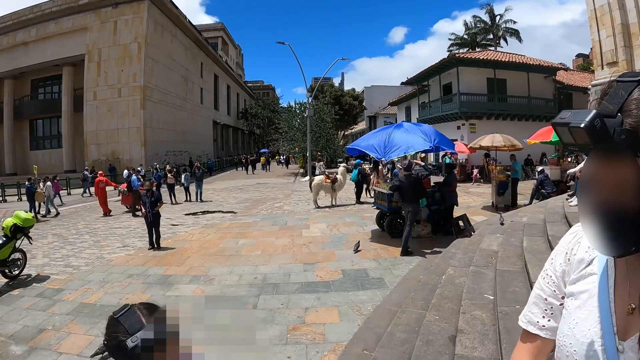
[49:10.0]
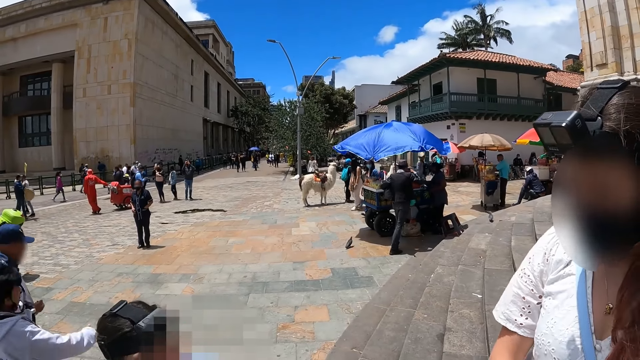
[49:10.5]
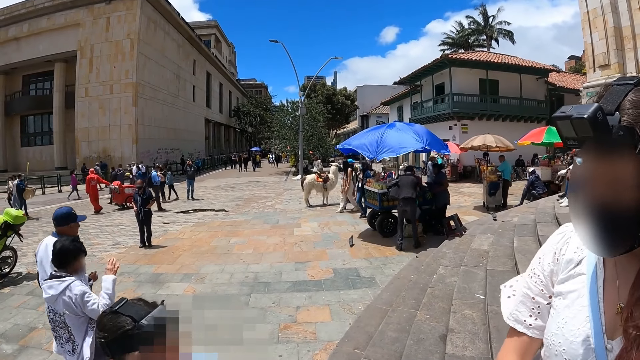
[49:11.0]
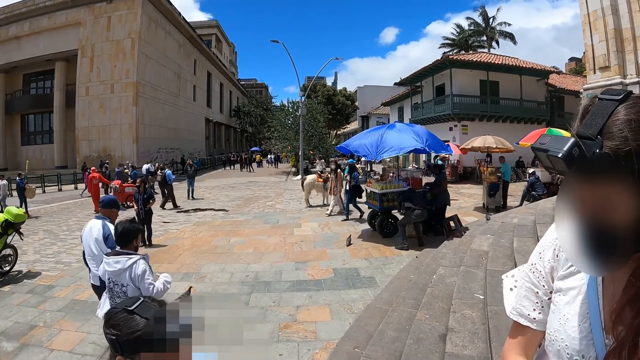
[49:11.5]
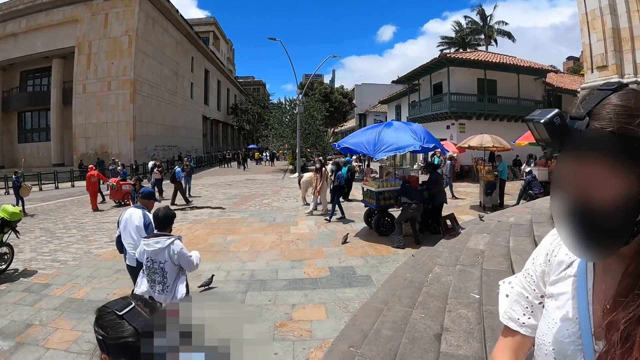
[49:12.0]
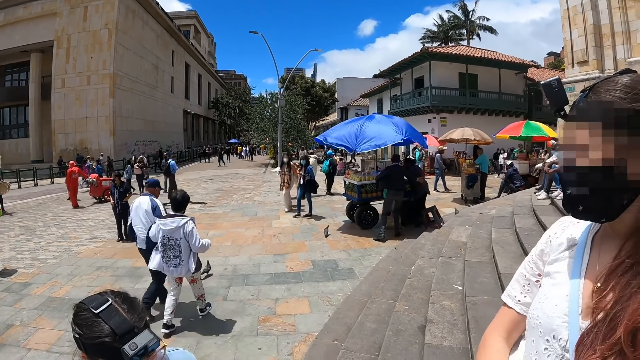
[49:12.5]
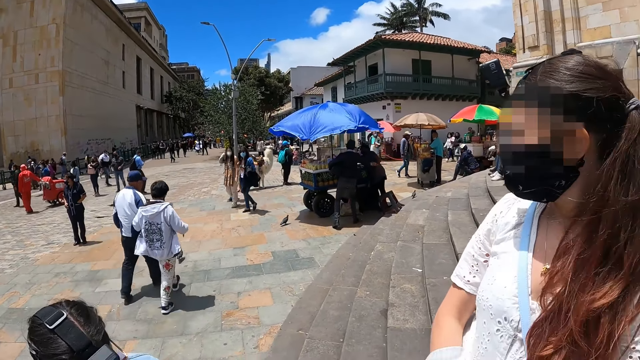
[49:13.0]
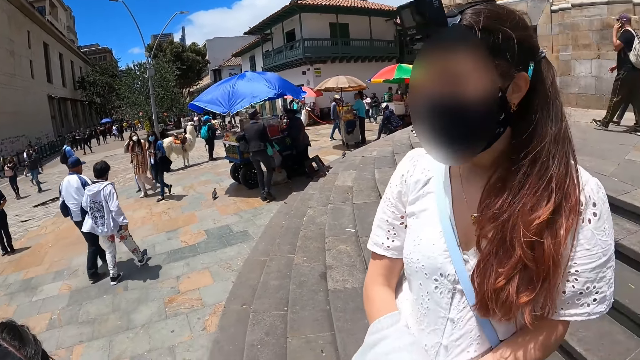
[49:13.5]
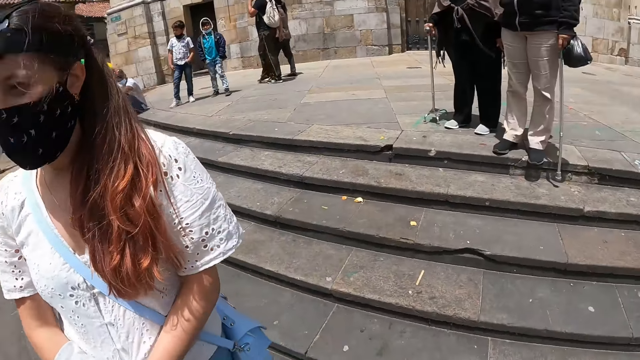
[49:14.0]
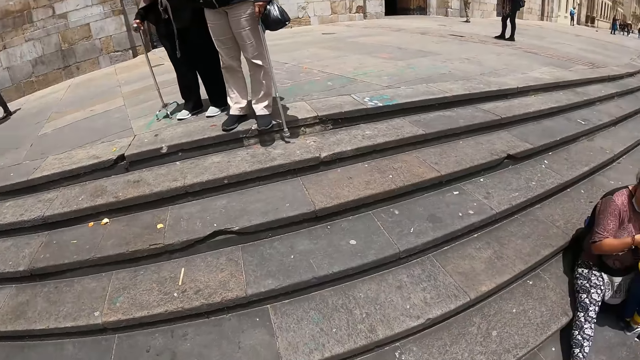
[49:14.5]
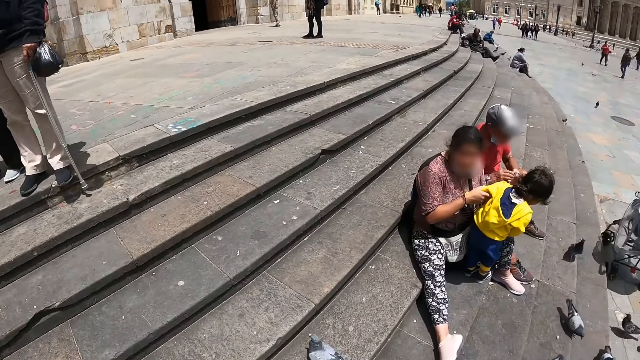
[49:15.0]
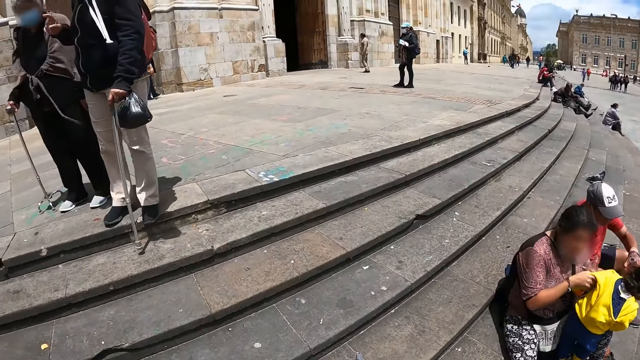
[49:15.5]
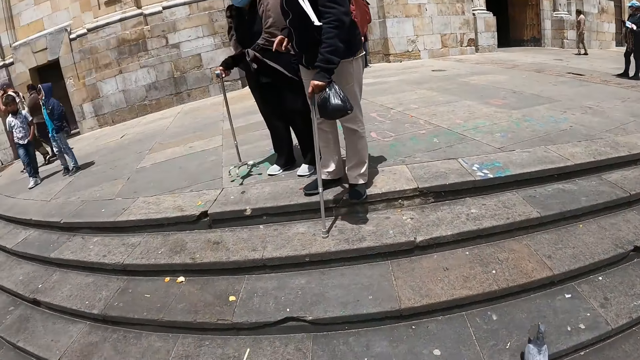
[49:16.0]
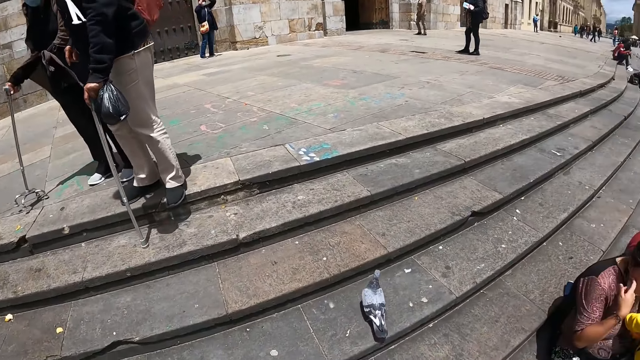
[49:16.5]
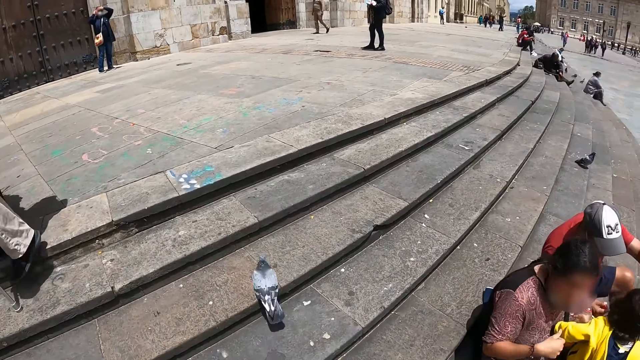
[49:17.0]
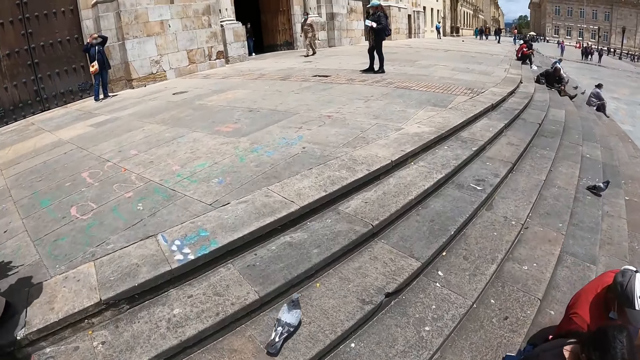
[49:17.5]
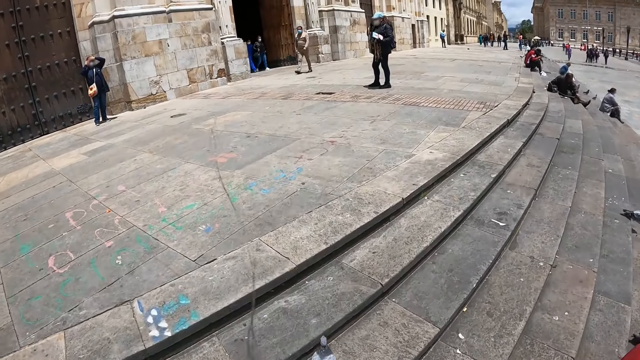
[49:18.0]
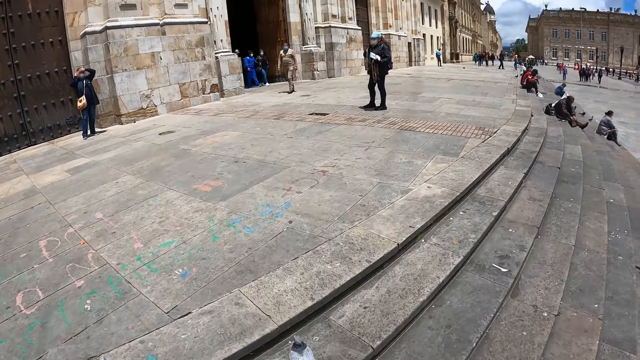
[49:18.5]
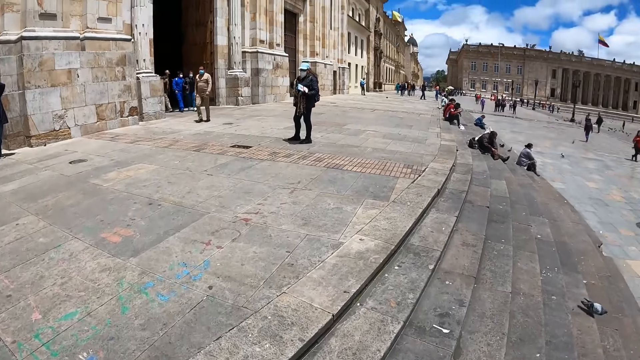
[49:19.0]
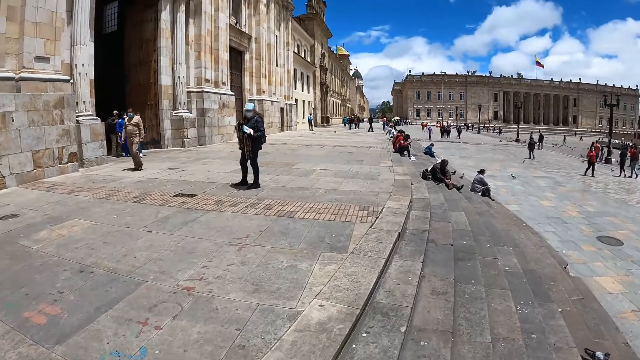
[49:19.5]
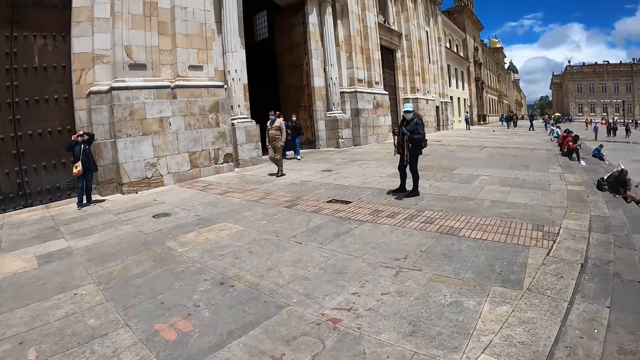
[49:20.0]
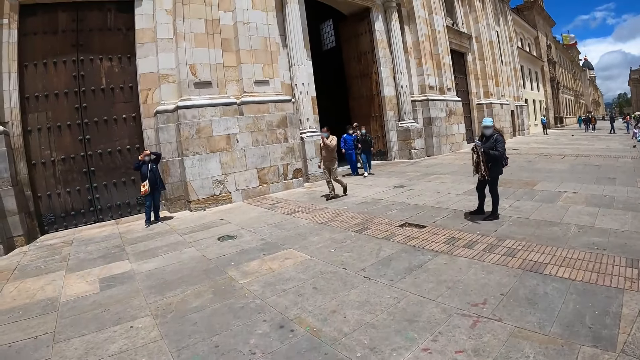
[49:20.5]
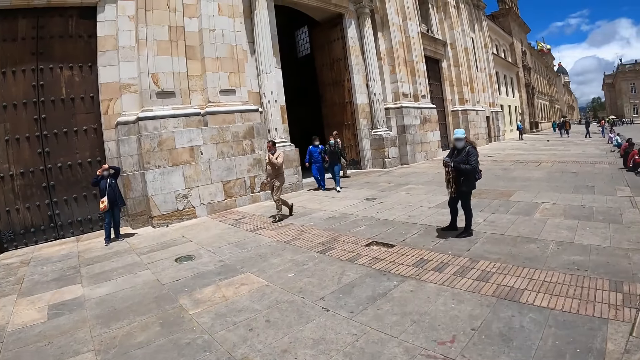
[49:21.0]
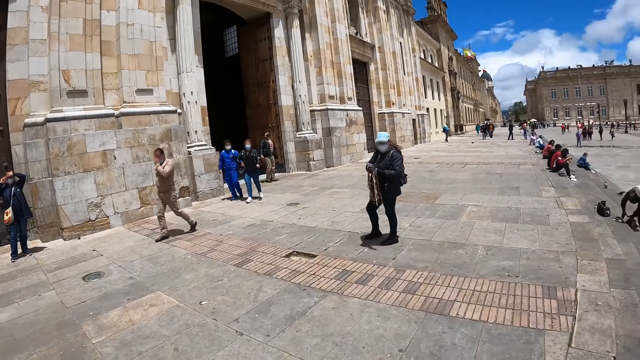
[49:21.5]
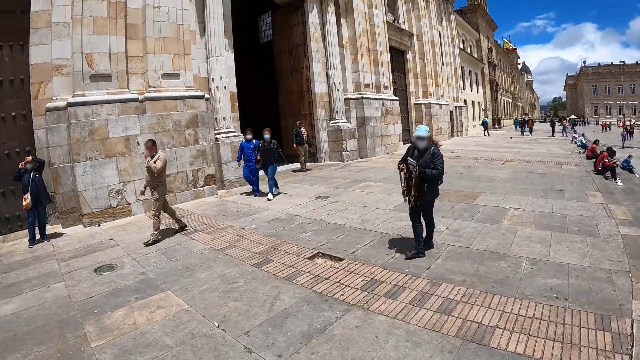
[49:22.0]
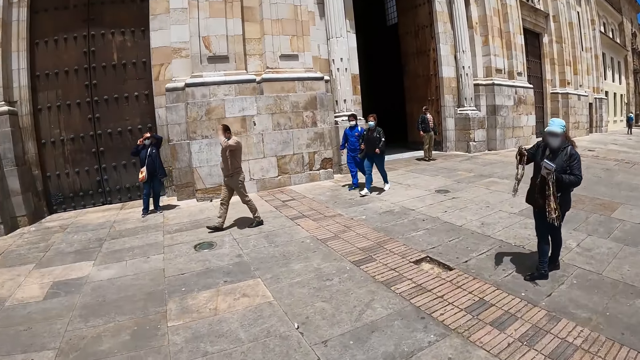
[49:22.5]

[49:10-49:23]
The camera wearer looks around. A person interacts with another person. The camera wearer looks around. They walk up the stairs. They walk around.

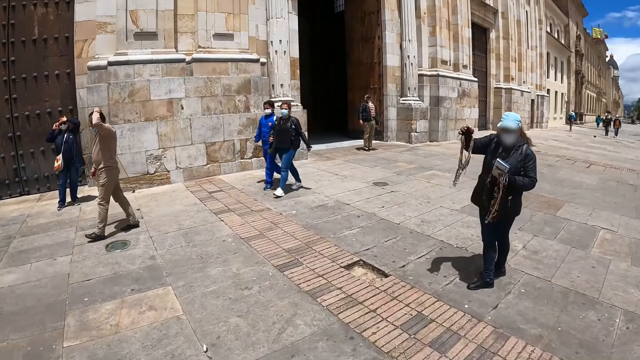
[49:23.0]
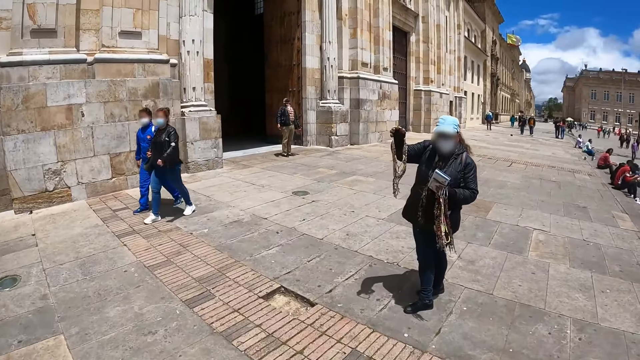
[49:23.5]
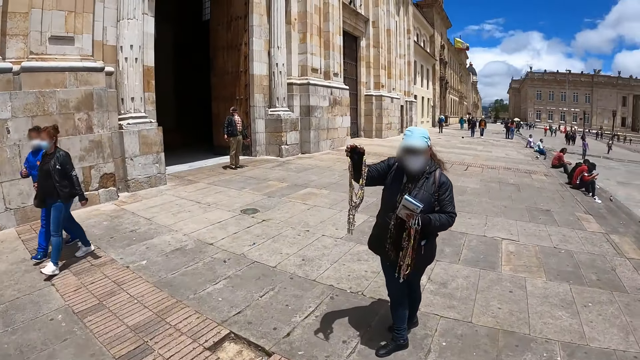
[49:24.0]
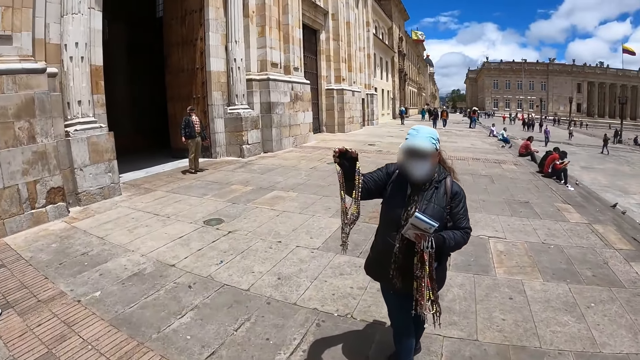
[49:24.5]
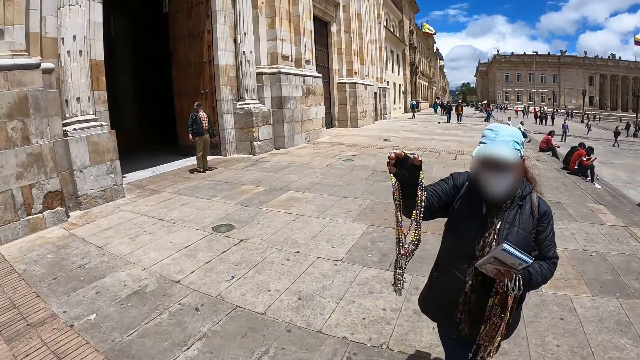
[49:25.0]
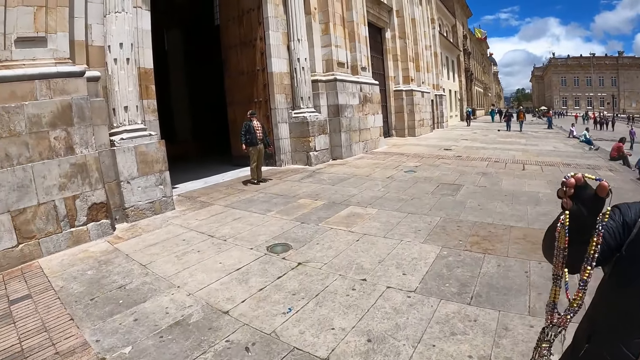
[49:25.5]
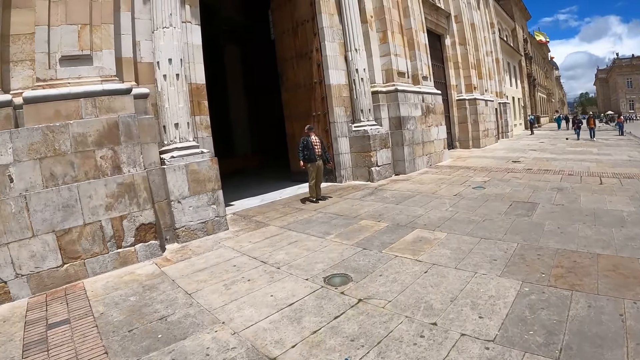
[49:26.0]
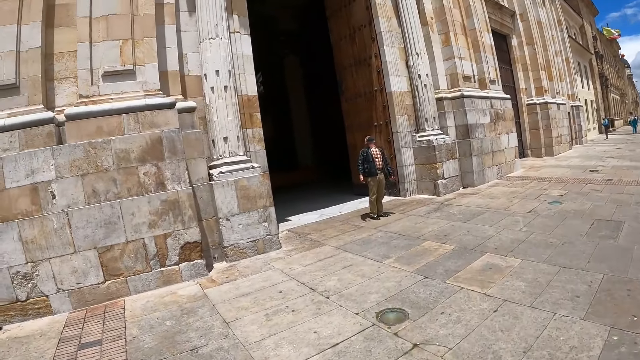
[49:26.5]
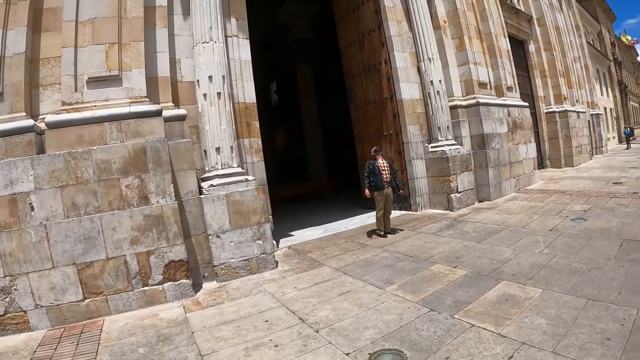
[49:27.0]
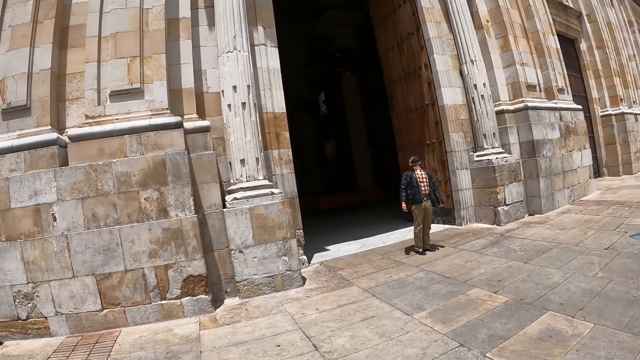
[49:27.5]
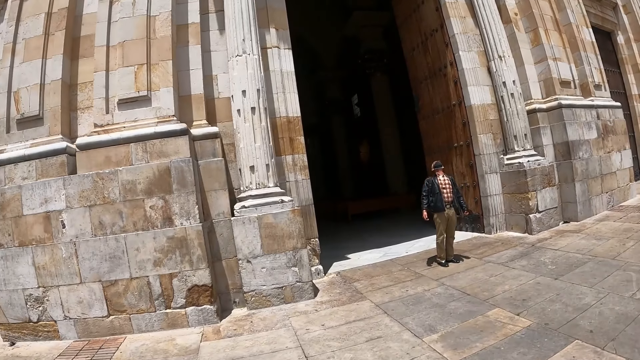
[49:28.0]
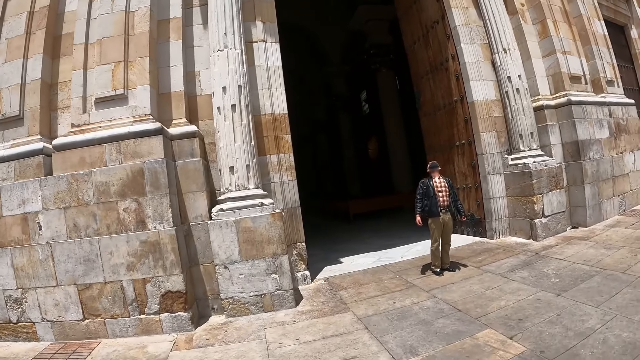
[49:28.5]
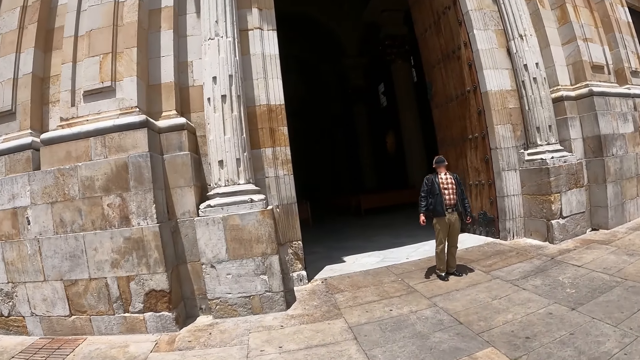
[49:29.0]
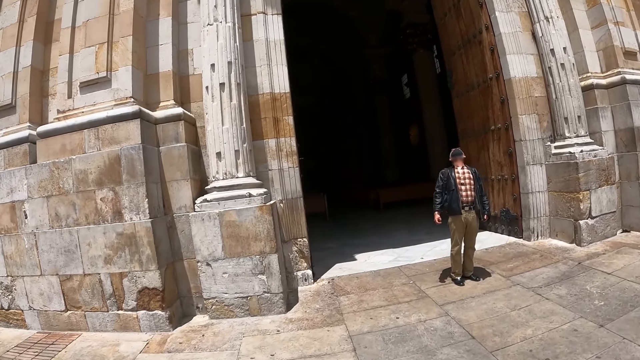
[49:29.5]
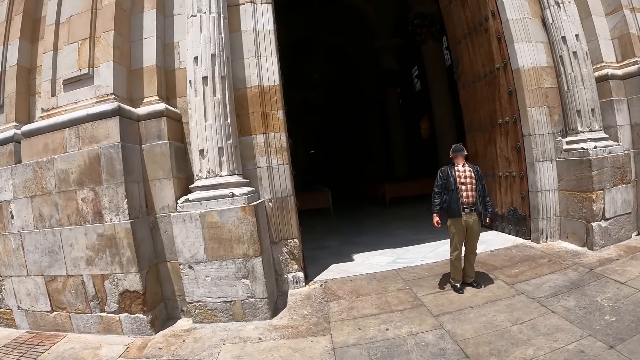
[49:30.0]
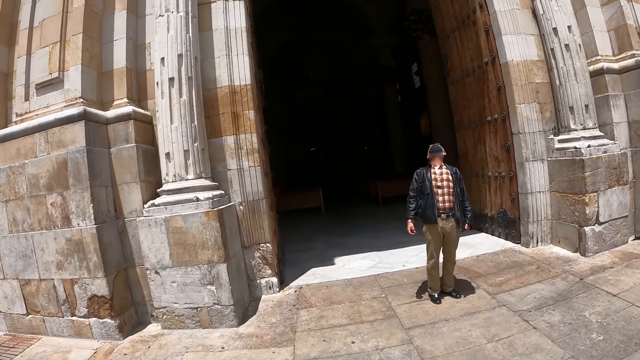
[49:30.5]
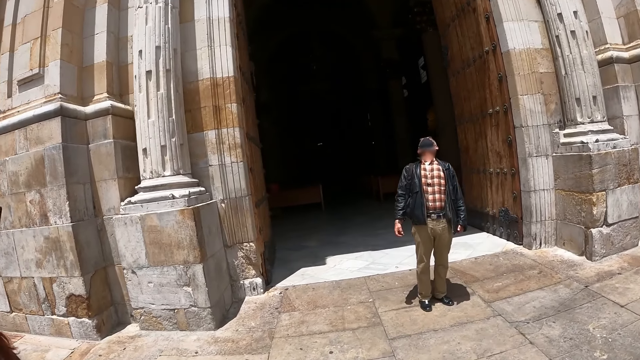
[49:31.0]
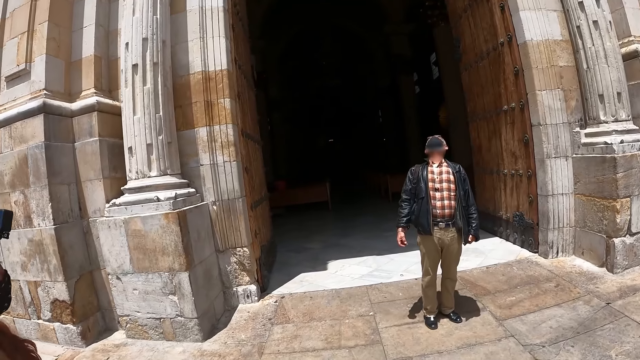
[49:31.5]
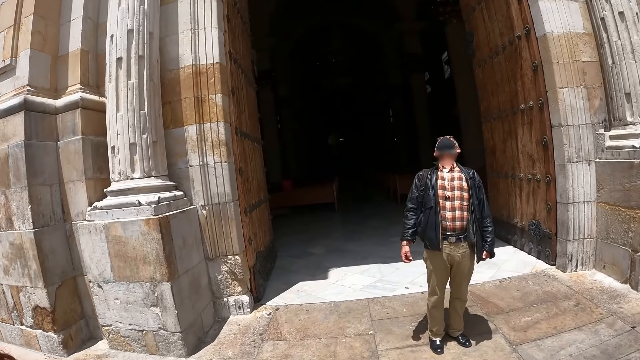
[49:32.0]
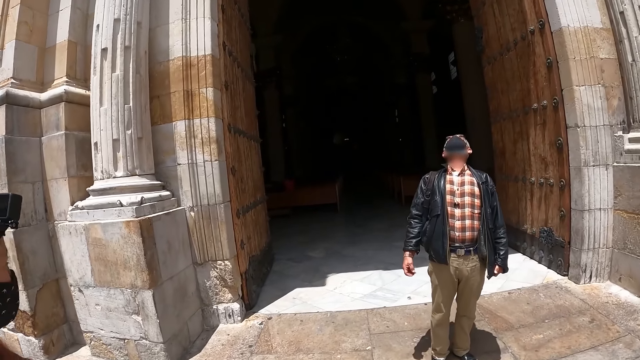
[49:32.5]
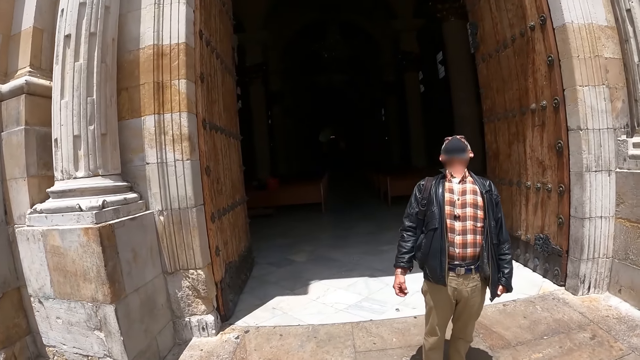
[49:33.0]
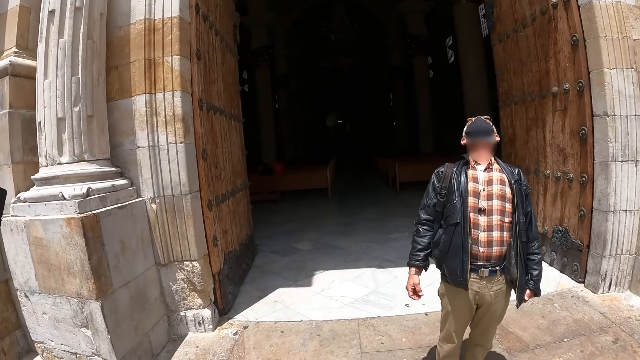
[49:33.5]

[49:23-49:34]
The camera wearer looks around. A person raises the accessories. The camera wearer looks around again. They walk around. They look at the wall. Another person looks upwards. The camera wearer walks towards the building.
